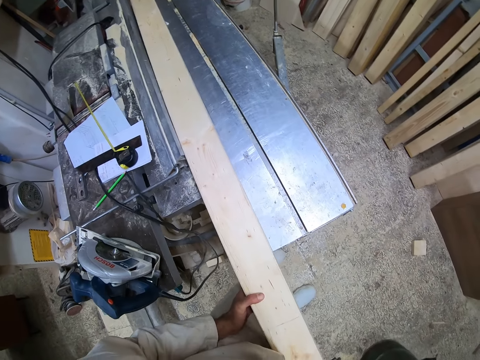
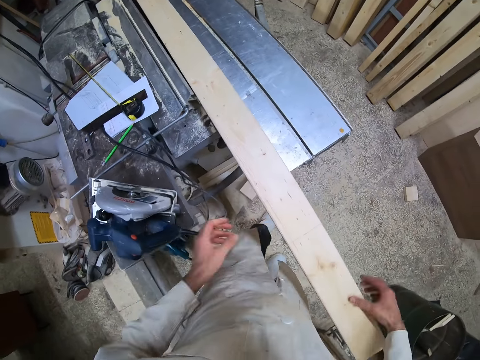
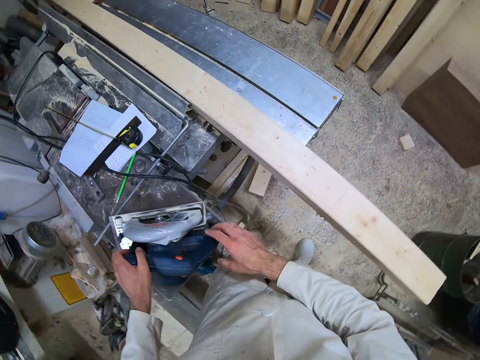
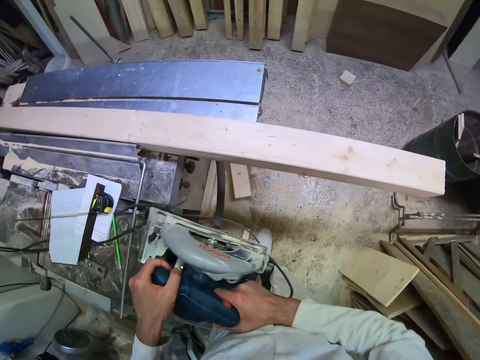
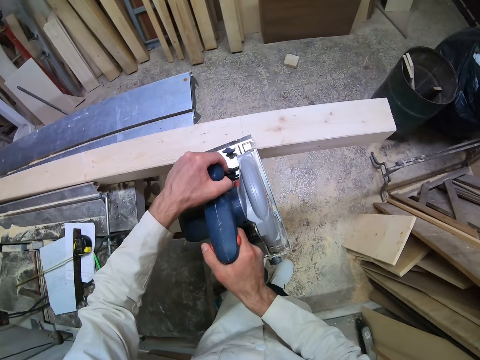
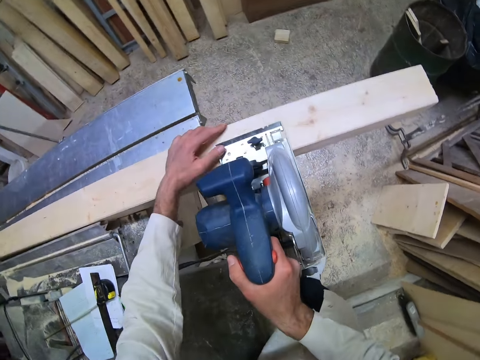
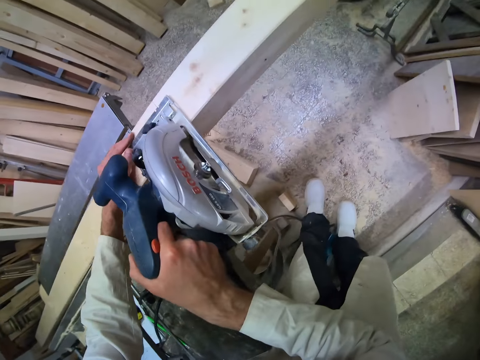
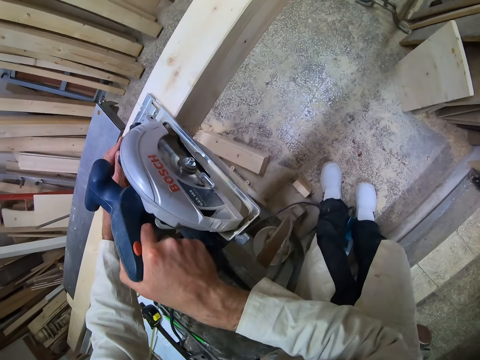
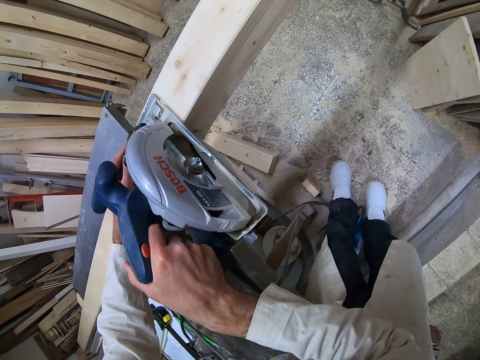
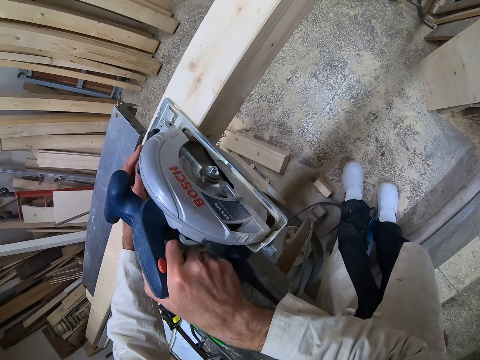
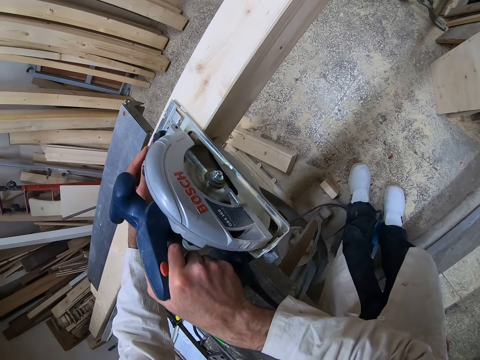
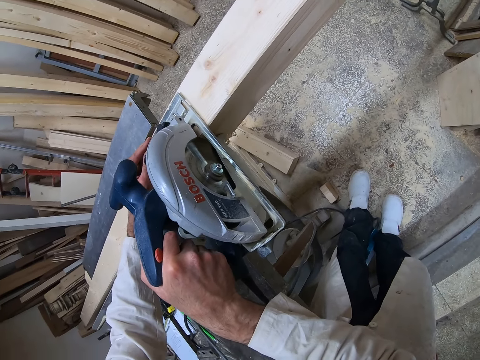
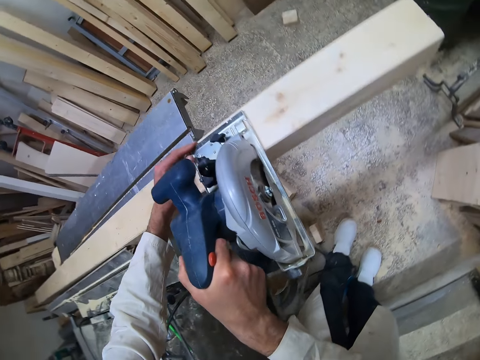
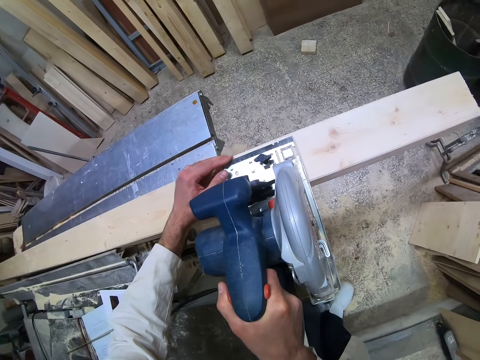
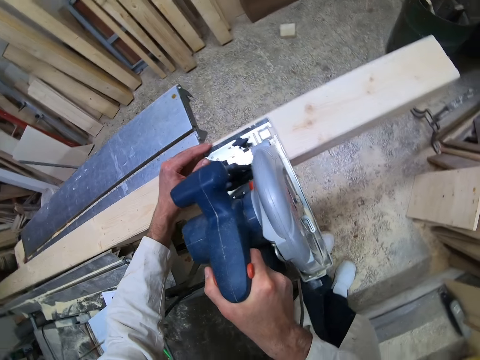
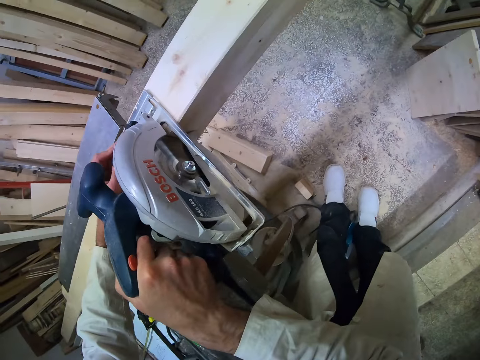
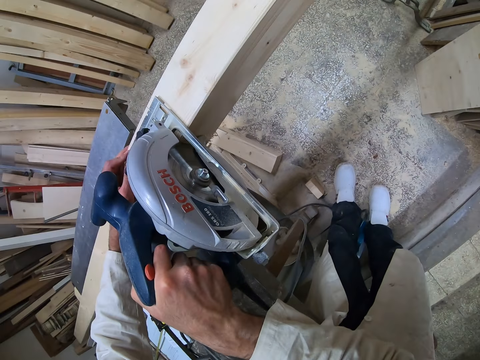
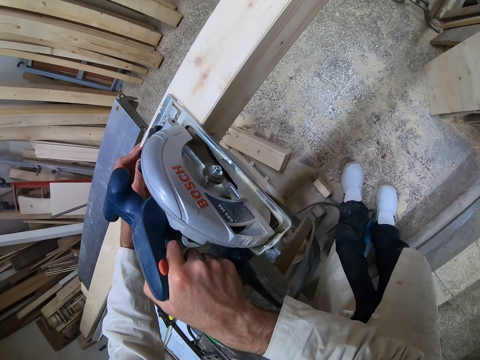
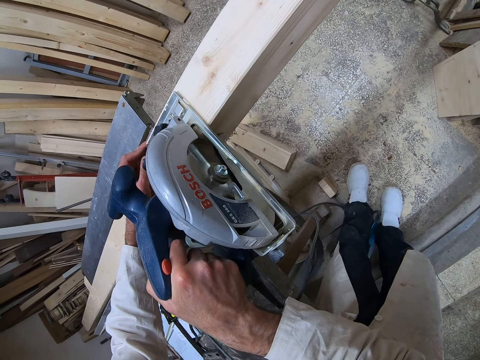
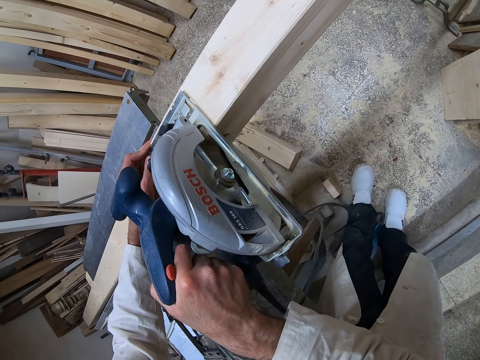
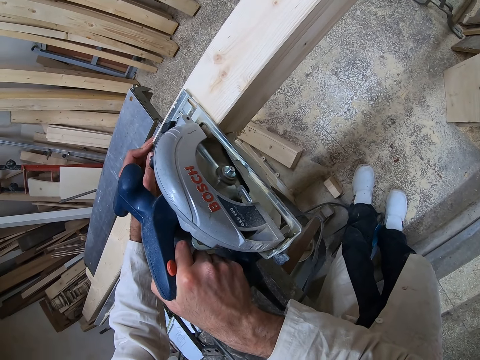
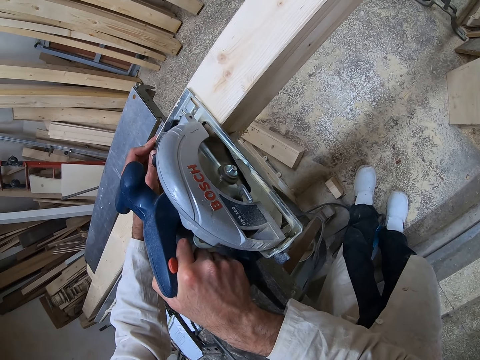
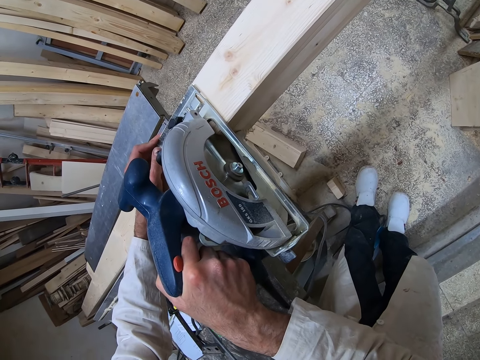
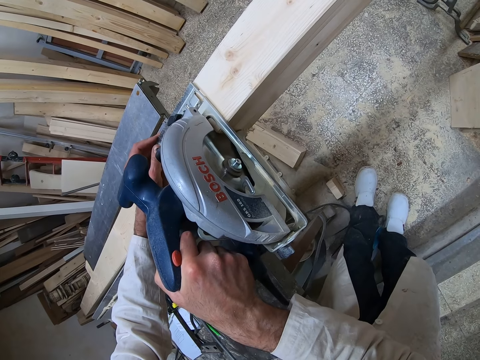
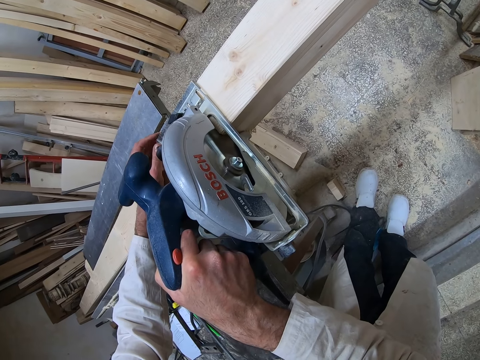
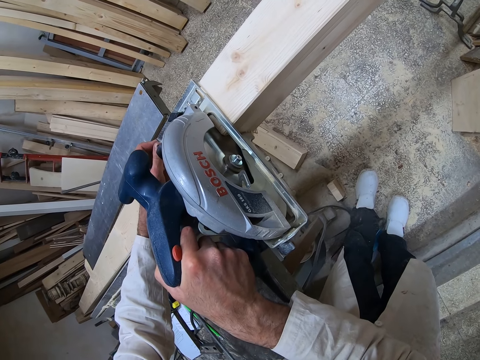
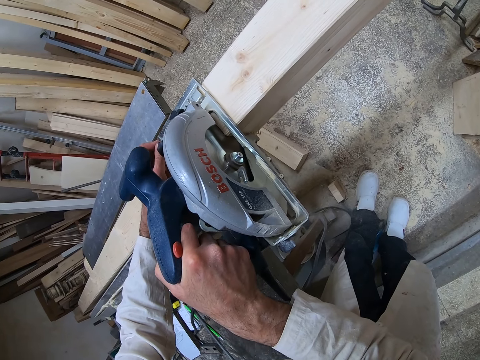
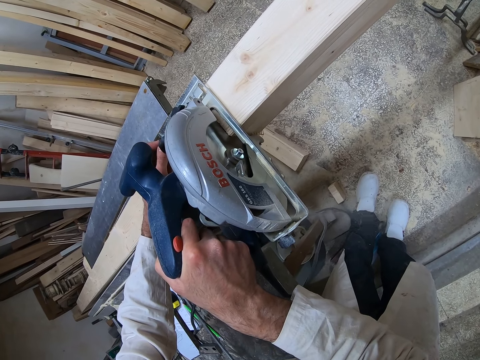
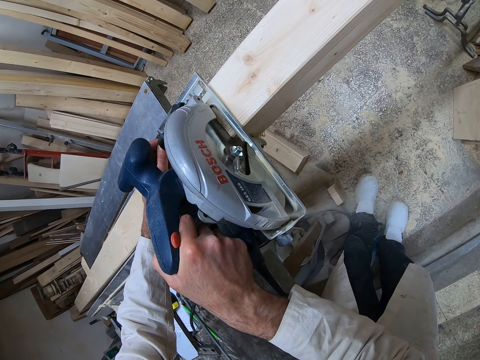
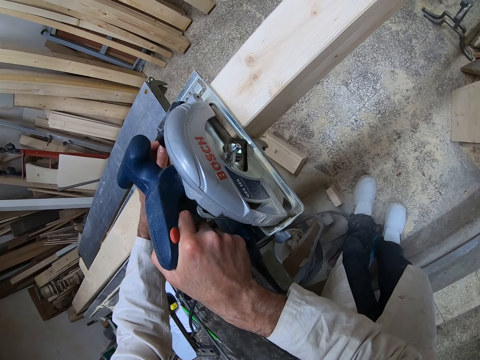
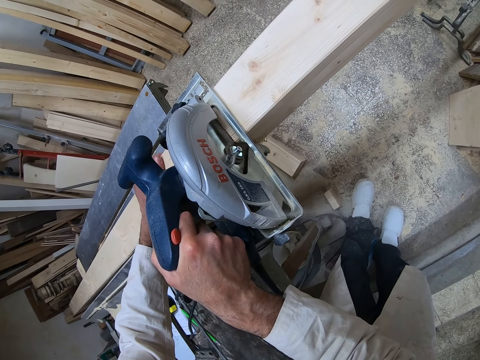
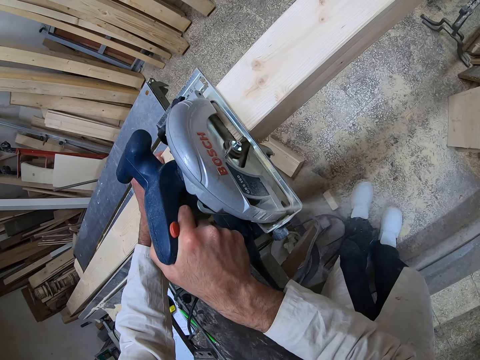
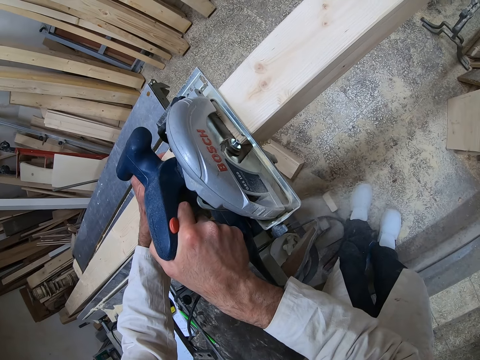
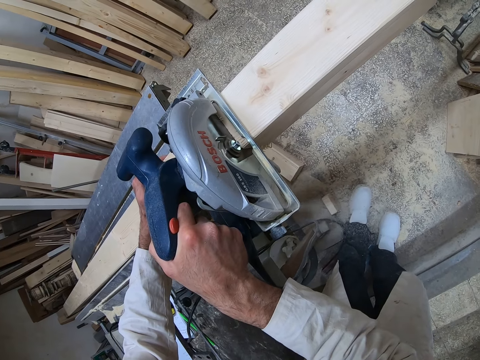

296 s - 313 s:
The camera wearer picks up the circular saw on the workshop table with both hands. They place the circular saw on a piece of wood on the workshop table with both hands, adjust the circular saw on the piece of wood with both hands, and cut the piece of wood with the circular saw with both hands. They look around the workshop. They cut the wood using the wood.

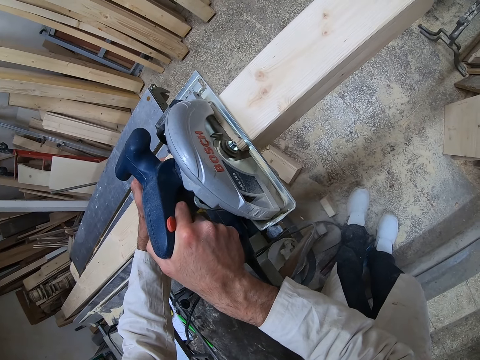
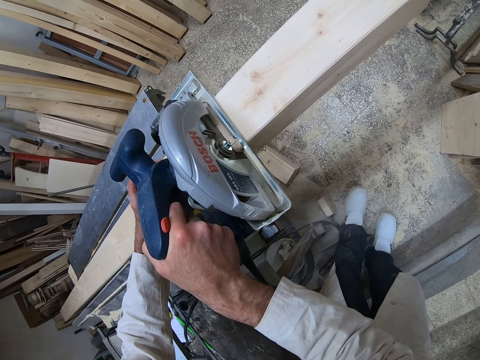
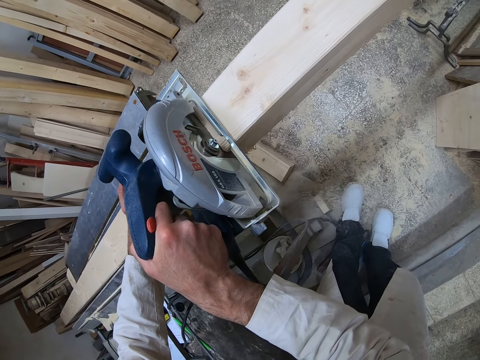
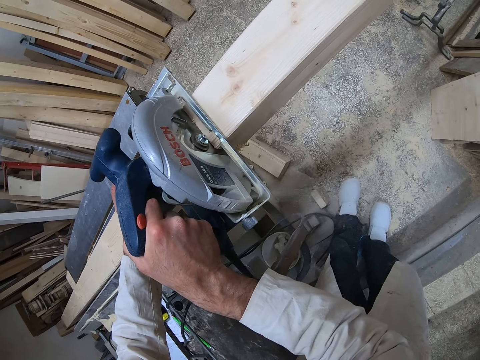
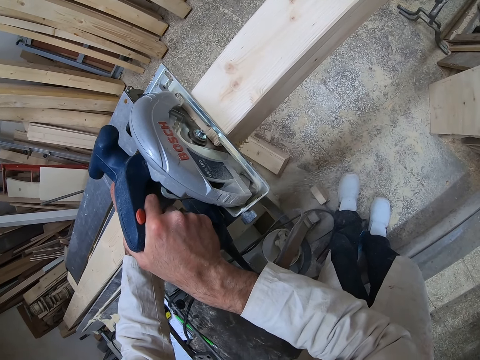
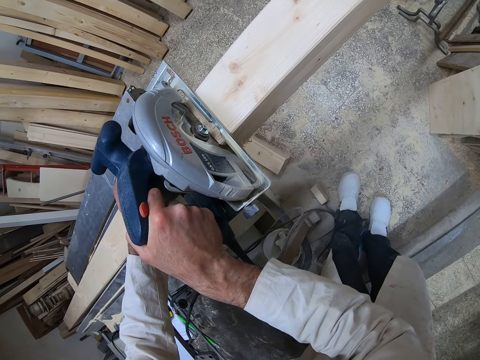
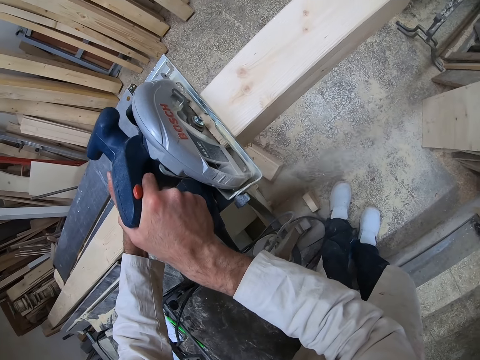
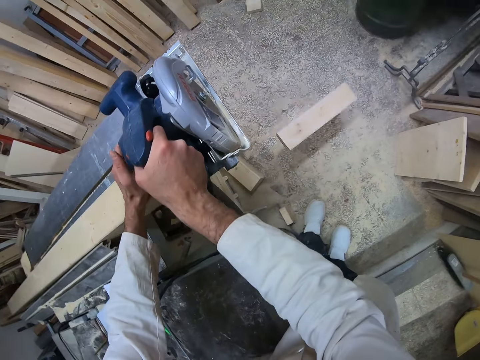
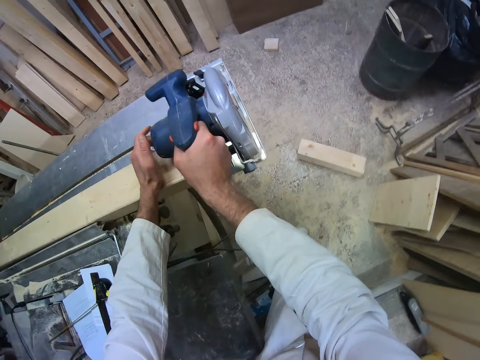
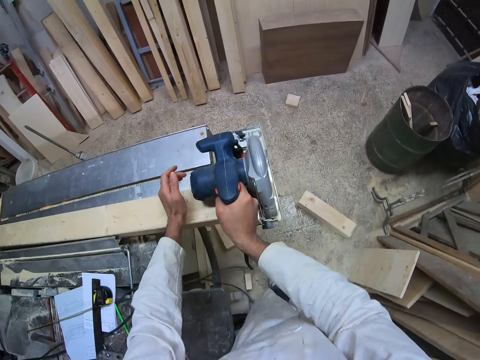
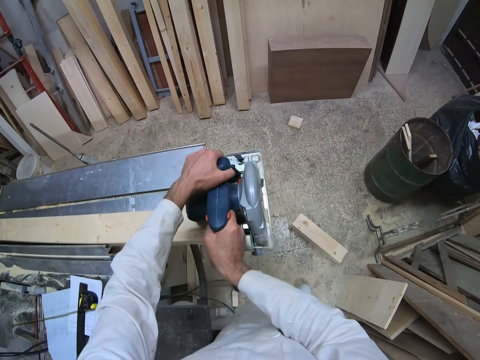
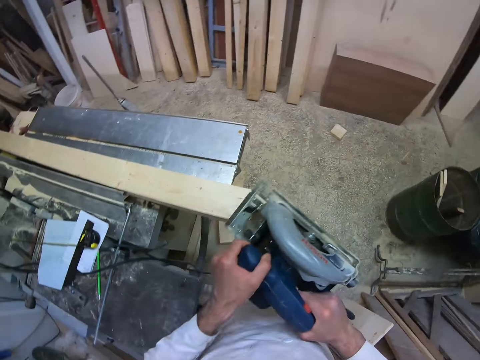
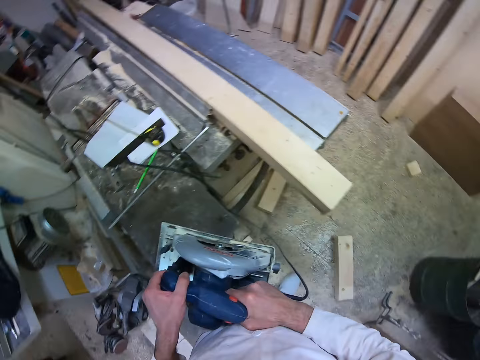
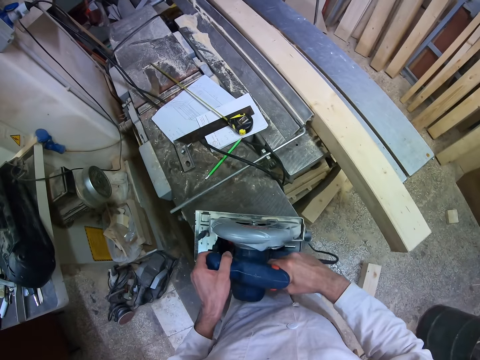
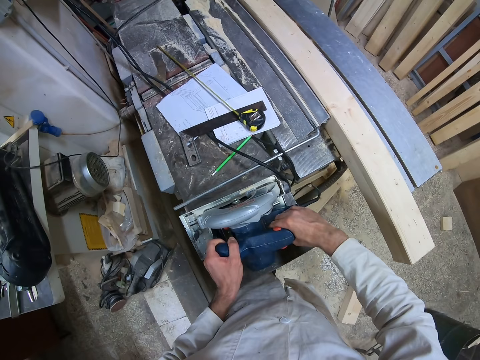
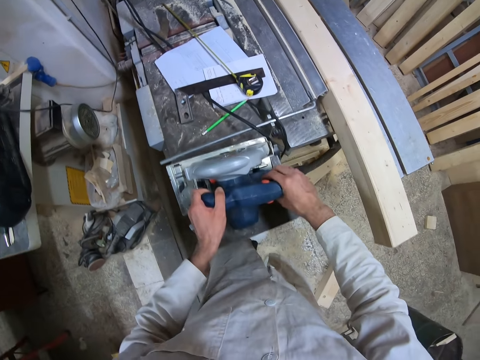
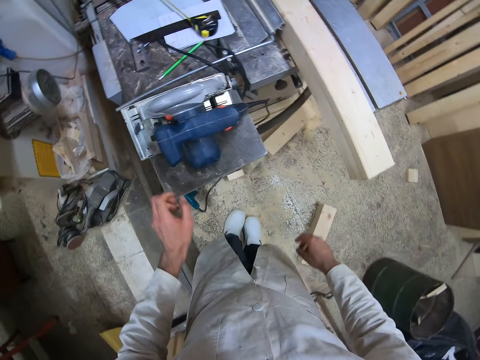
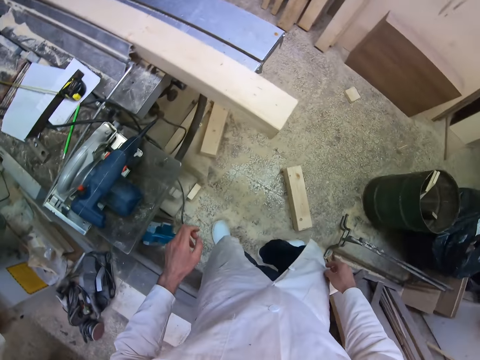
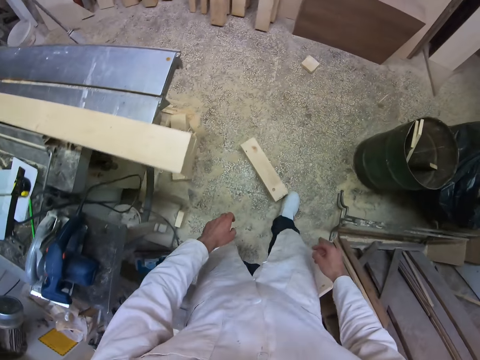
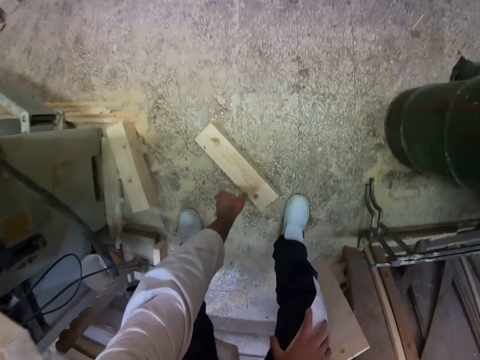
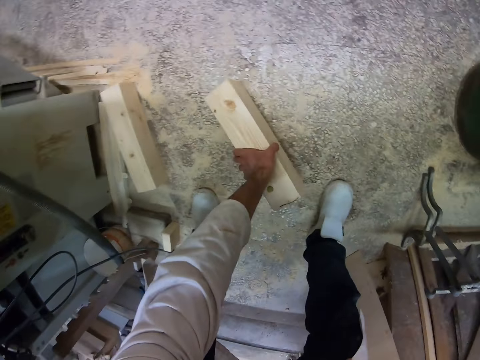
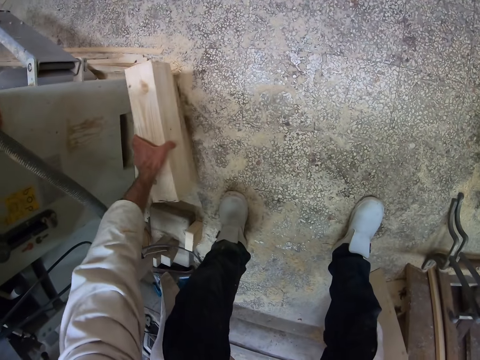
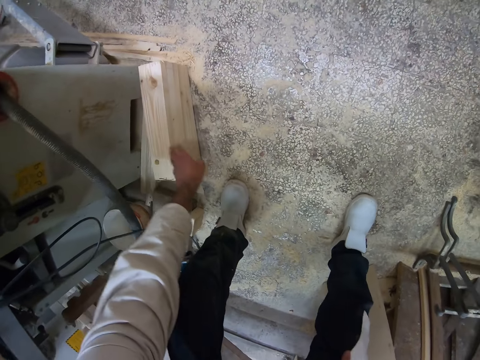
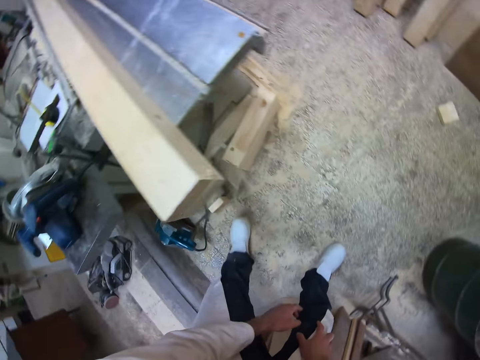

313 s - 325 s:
The camera wearer removes the circular saw from the piece of wood with both hands. He places the circular saw on the workshop table with both hands. He moves a piece of wood on the floor with his right foot. He picks the piece of wood on the floor with his left hand. He places the piece of wood on another piece of wood with his left hand.
